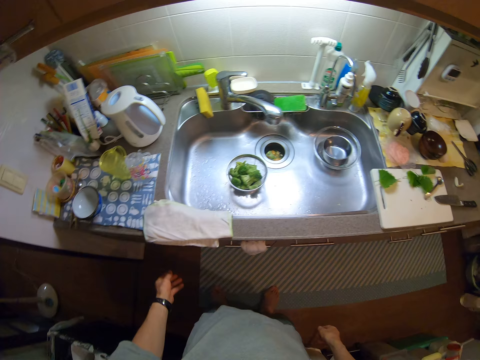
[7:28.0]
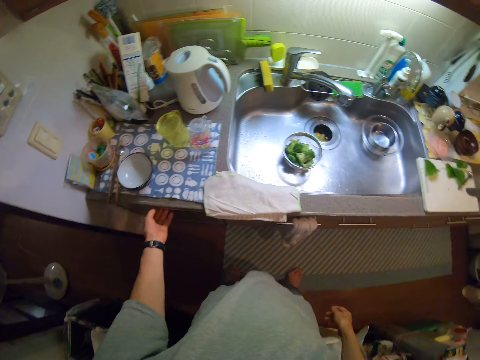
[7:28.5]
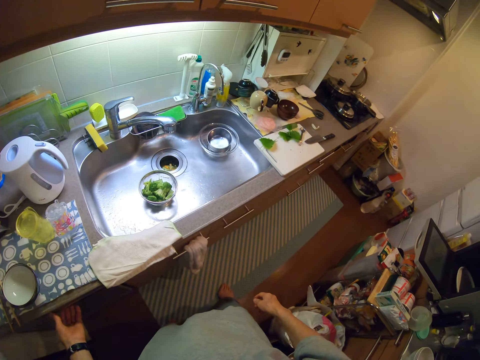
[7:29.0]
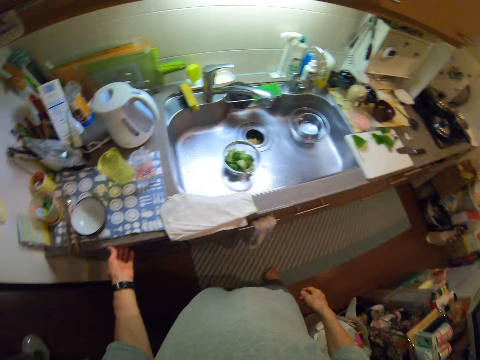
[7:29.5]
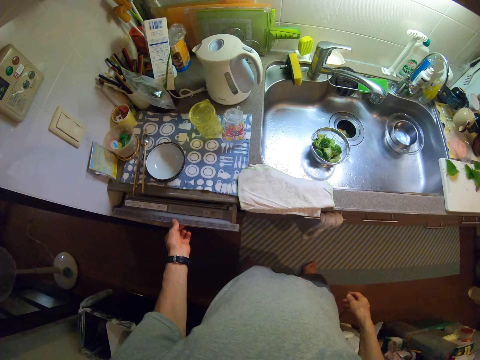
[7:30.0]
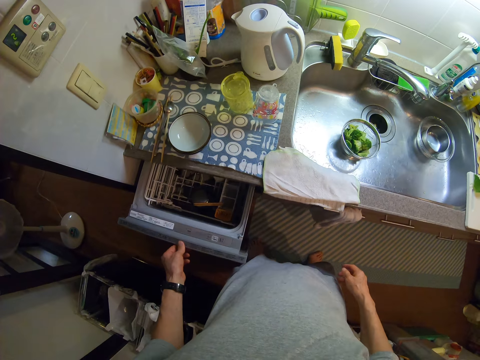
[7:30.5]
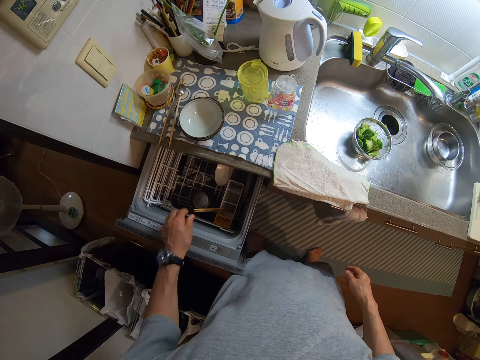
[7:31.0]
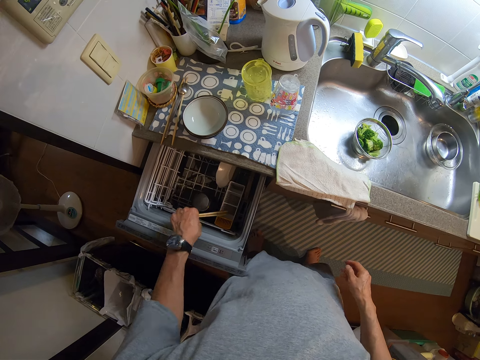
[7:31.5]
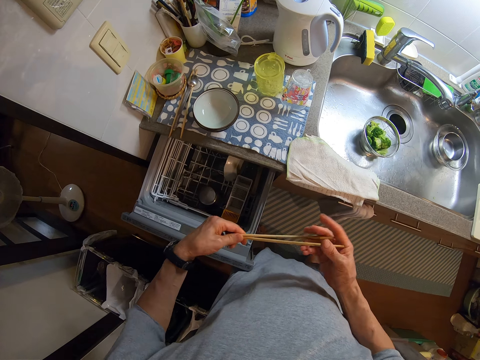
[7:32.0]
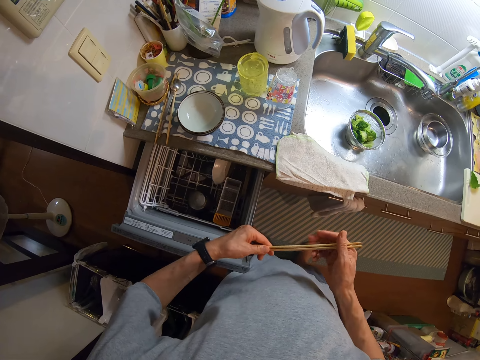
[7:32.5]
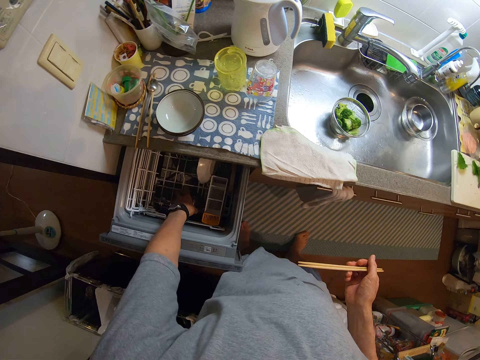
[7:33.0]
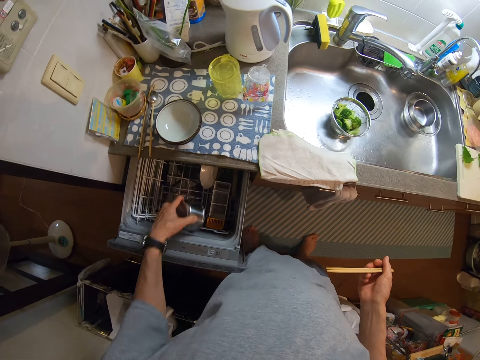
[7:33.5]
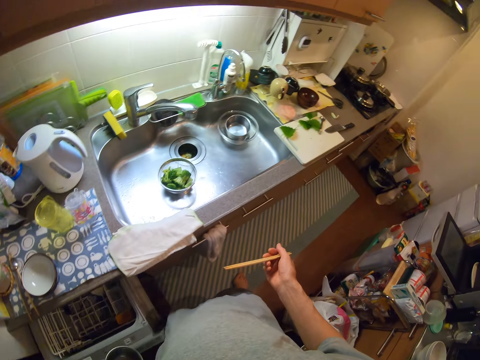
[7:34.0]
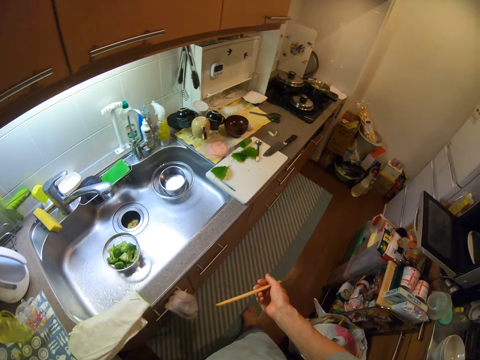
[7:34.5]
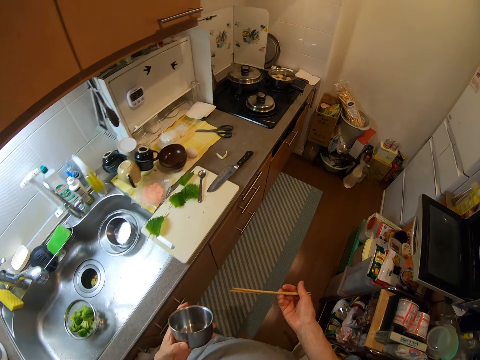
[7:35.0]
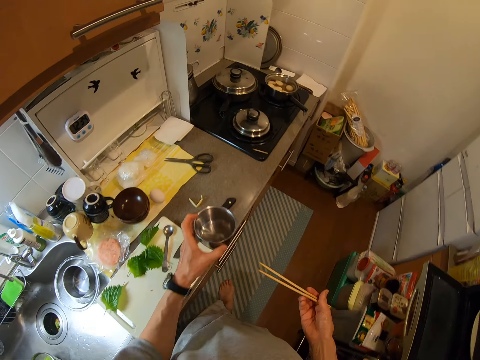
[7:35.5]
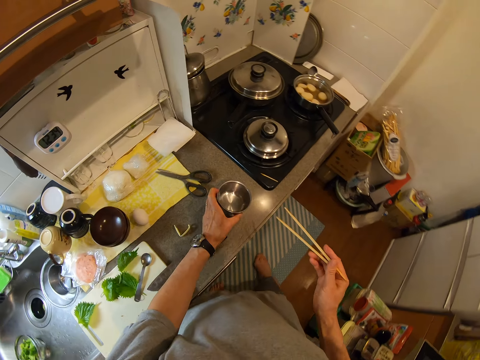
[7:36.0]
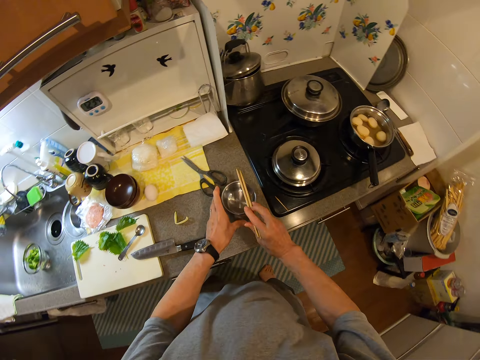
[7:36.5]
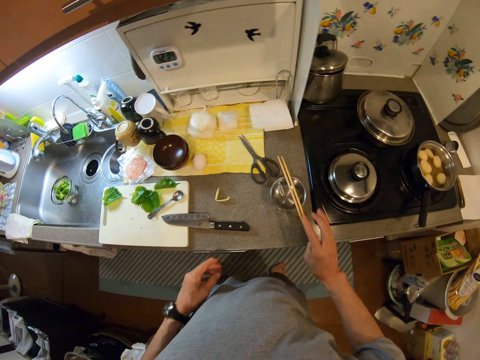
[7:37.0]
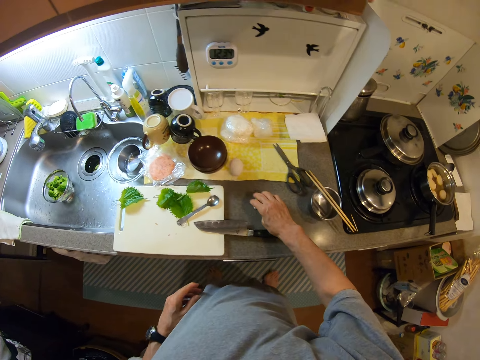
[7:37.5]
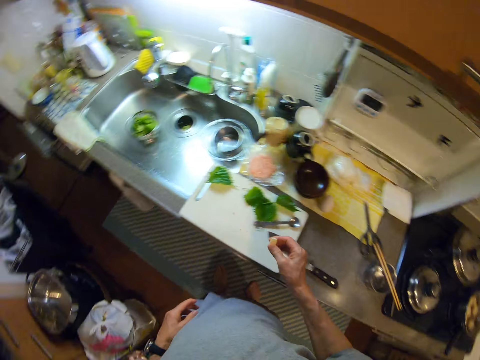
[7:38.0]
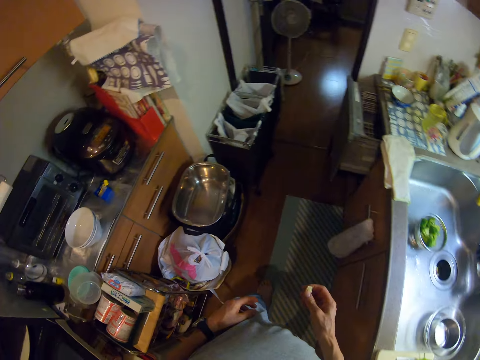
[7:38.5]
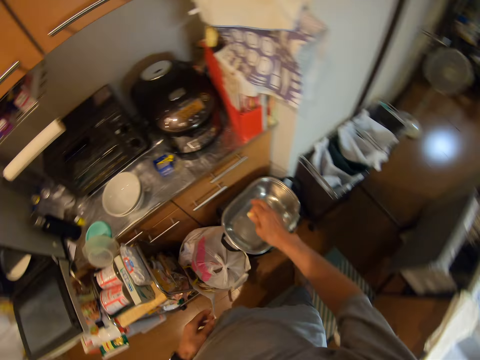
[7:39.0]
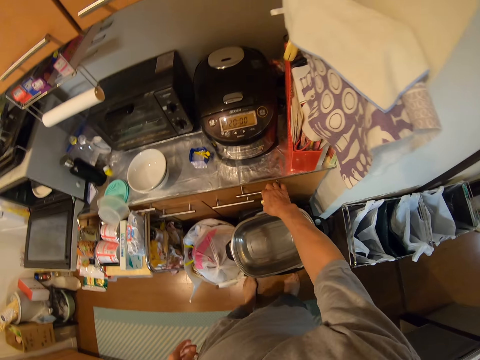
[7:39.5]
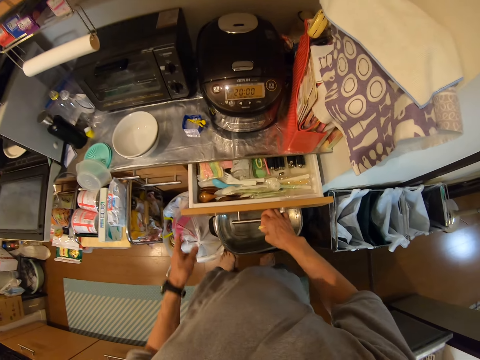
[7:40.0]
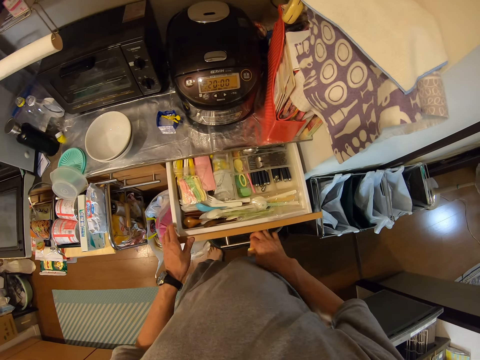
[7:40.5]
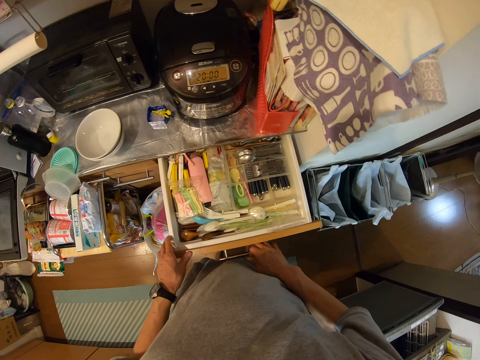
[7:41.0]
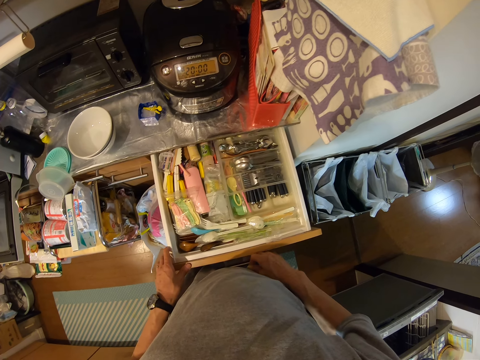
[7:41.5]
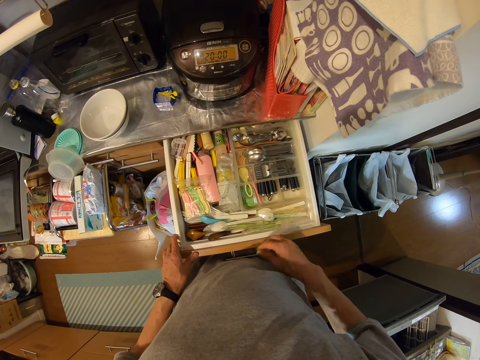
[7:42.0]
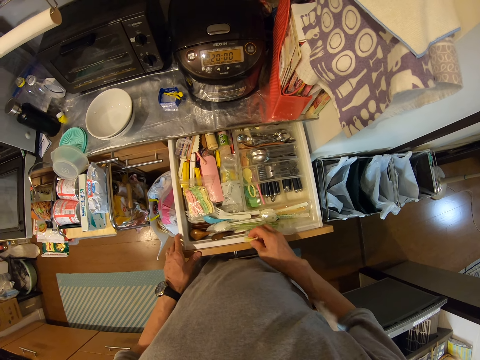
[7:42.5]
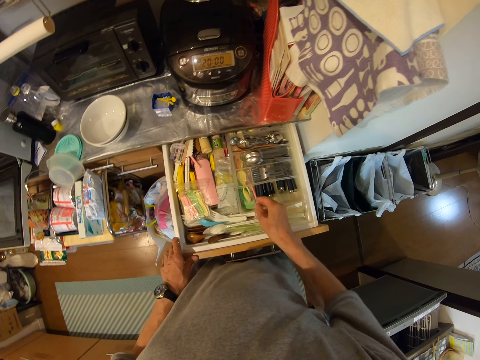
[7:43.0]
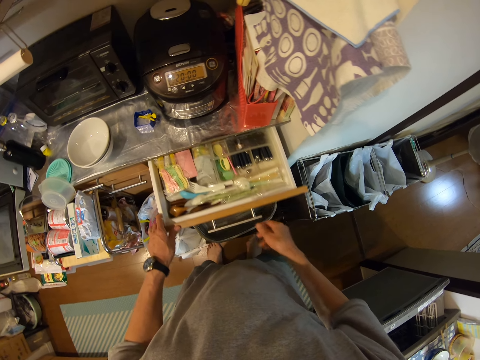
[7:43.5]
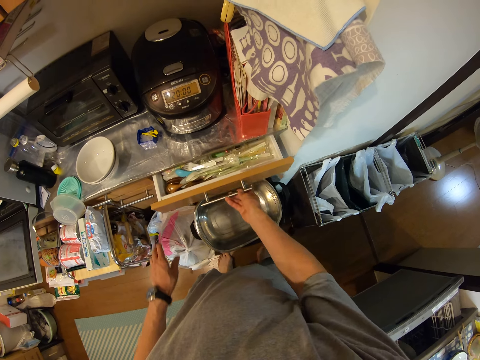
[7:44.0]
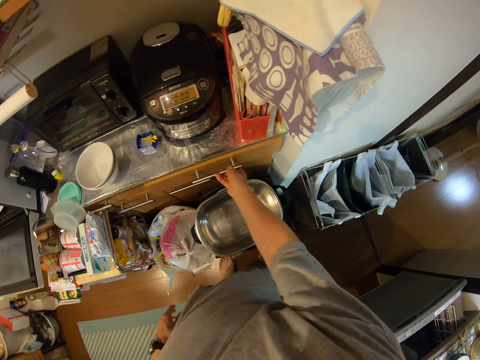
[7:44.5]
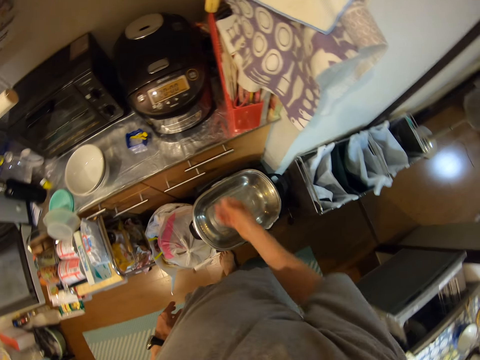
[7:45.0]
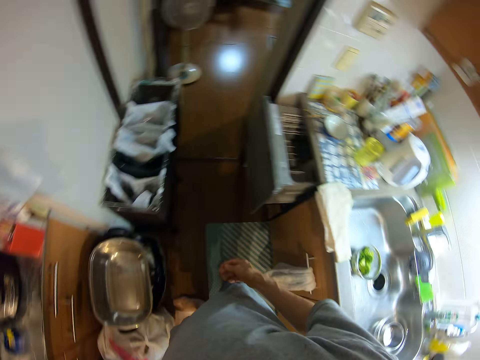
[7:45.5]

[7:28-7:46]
The camera wearer opens the drawer again. They pick up chopsticks from the drawer. They pick up another stainless bowl from the drawer. They put the stainless bowl on the kitchen slab. They put the chopsticks on the stainless bowl. They pick up the clip on the kitchen slab. They open a second drawer. They drop the clip in the second drawer. They close the drawer.

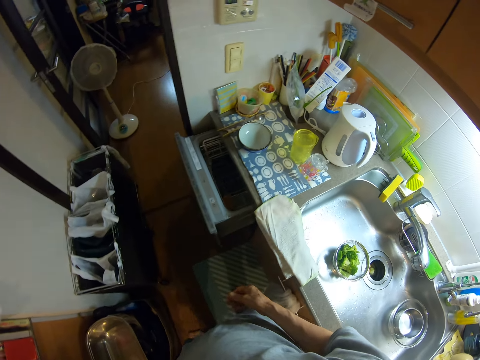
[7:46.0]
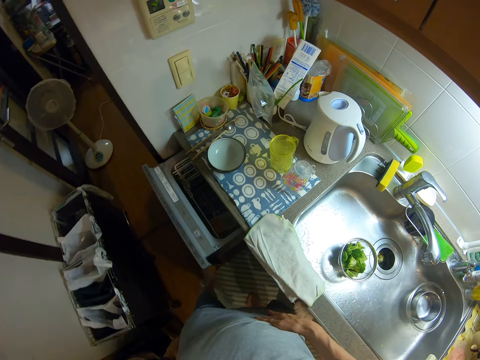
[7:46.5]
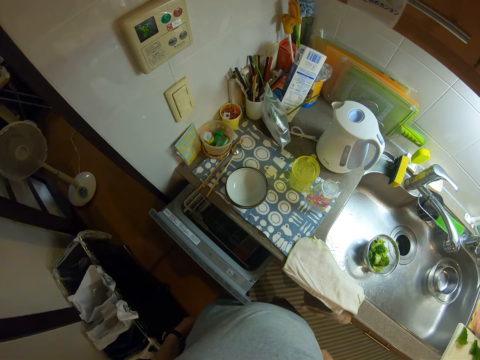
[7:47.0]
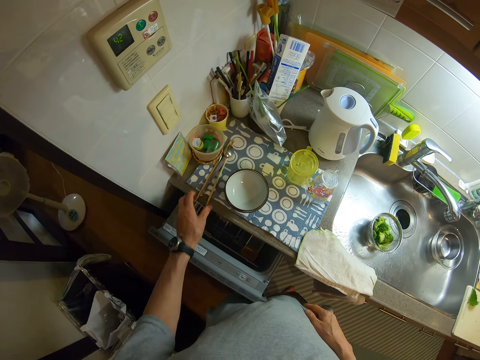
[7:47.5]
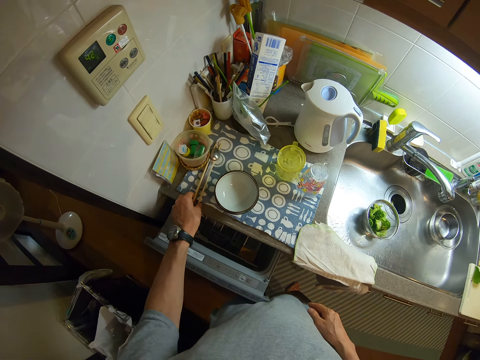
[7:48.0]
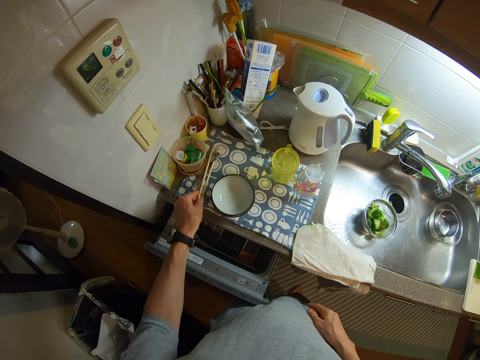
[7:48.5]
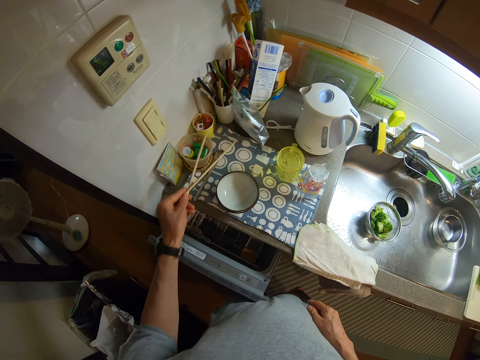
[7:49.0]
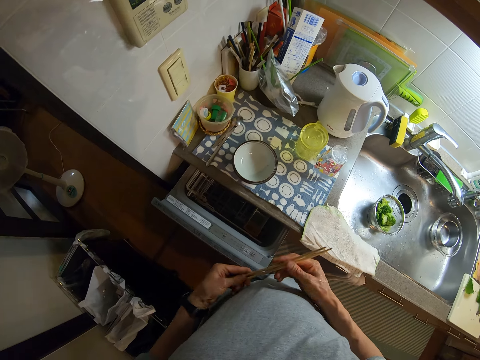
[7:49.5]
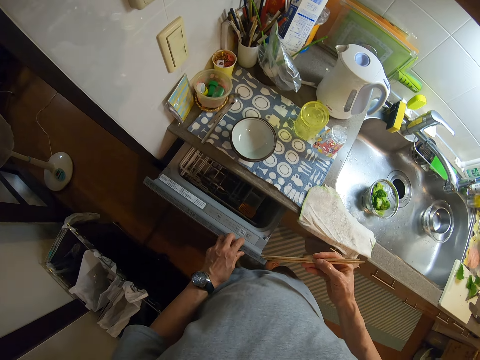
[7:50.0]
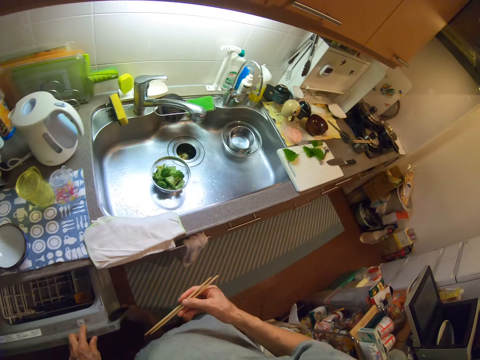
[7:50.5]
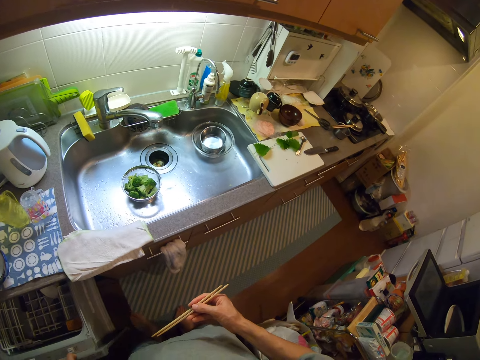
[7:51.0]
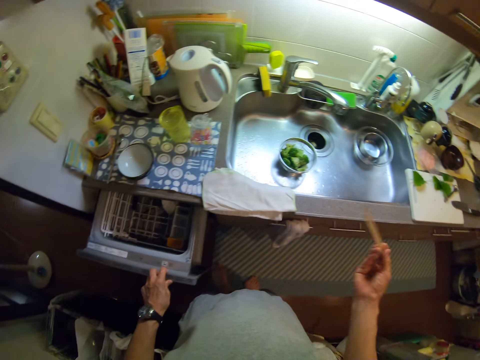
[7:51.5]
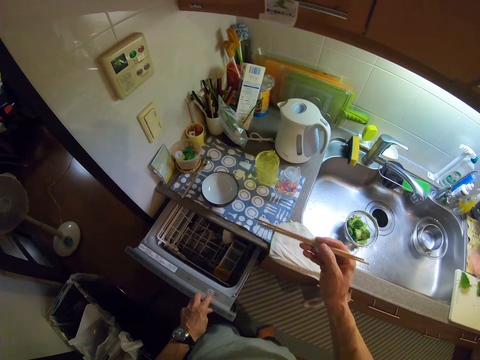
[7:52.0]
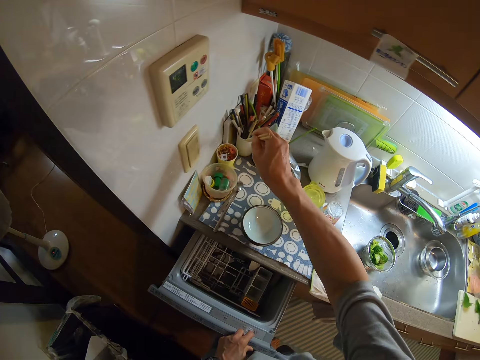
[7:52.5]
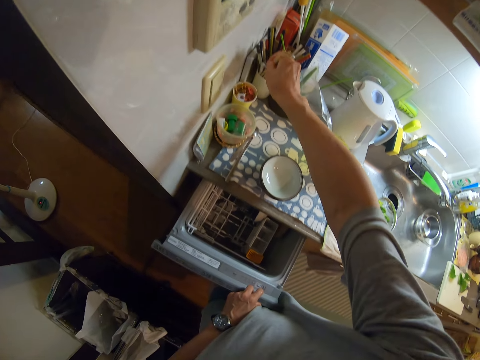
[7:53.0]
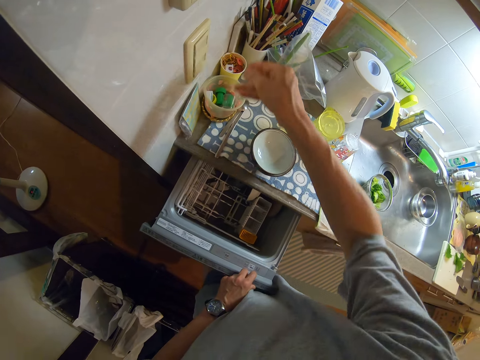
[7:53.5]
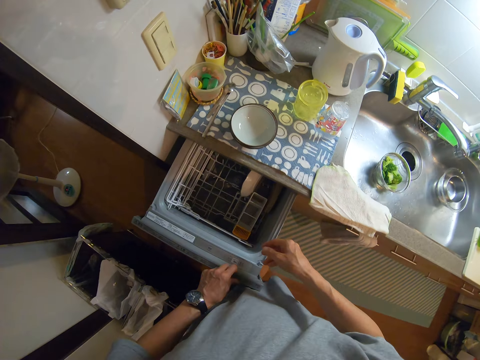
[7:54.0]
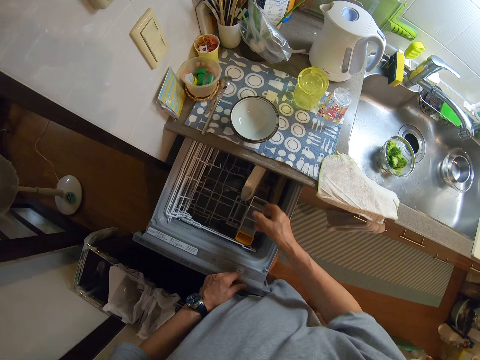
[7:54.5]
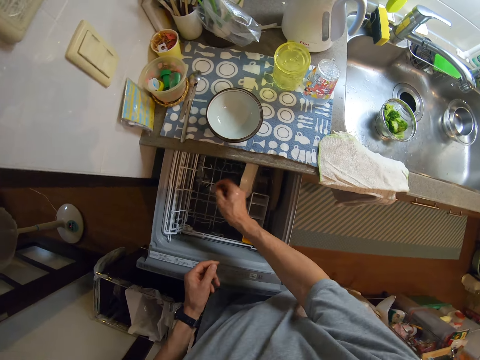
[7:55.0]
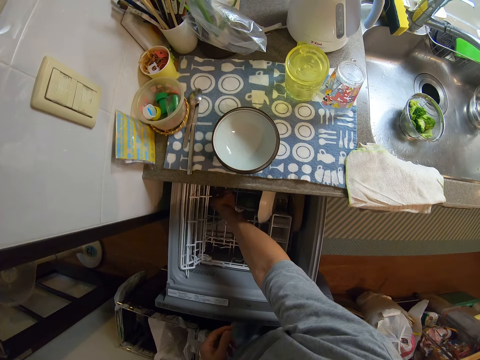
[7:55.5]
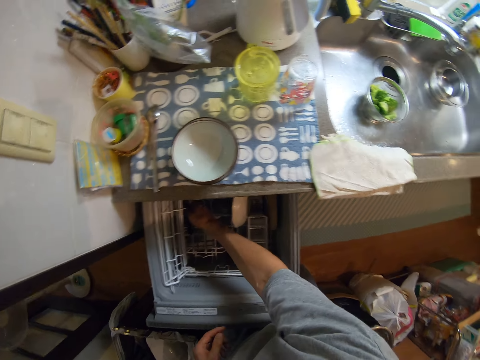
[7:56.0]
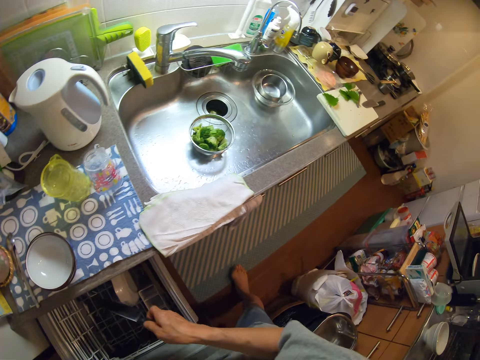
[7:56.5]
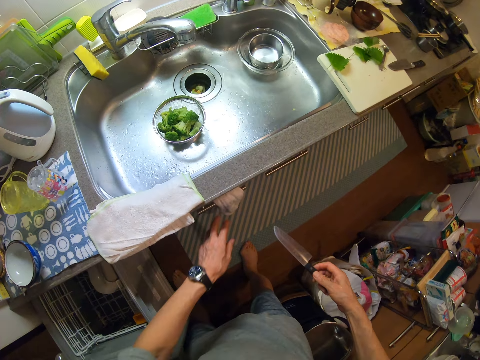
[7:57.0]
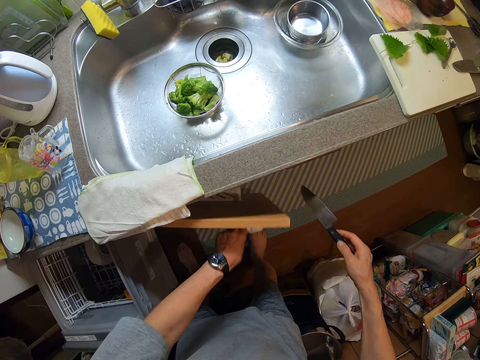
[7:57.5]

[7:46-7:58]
The camera wearer picks up another pair of chopsticks from the kitchen countertop. He walks. He passes the chopsticks from his left hand to his right hand. He further opens the first drawer. He touches the drawer. He puts the chopsticks in a cup on the kitchen countertop. He moves the drawer. He picks up another knife from the drawer. He opens another drawer.
